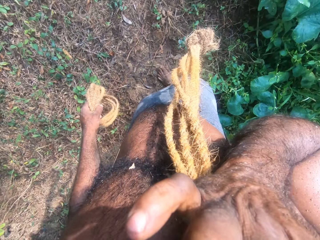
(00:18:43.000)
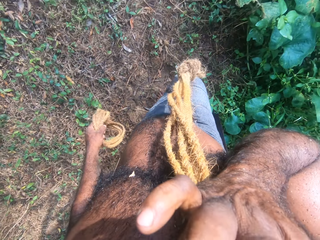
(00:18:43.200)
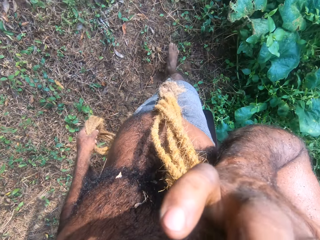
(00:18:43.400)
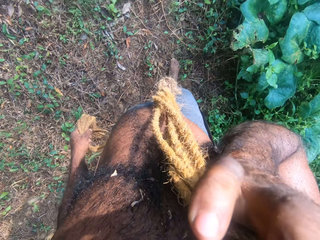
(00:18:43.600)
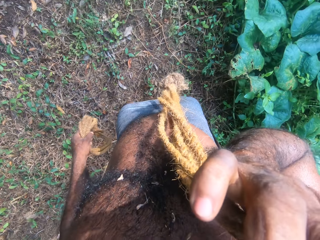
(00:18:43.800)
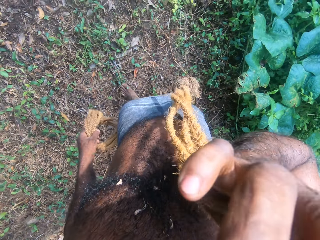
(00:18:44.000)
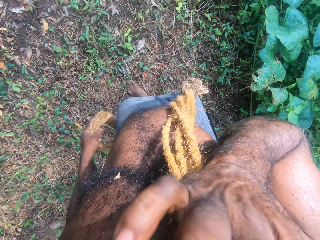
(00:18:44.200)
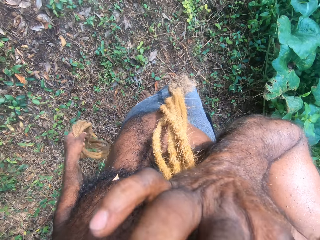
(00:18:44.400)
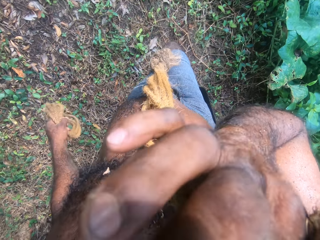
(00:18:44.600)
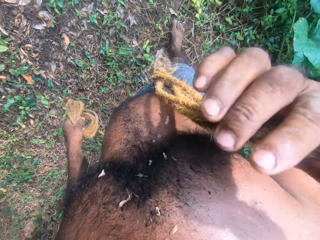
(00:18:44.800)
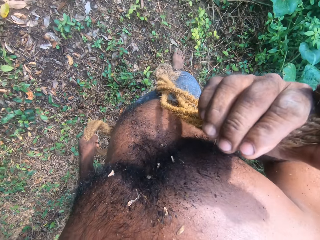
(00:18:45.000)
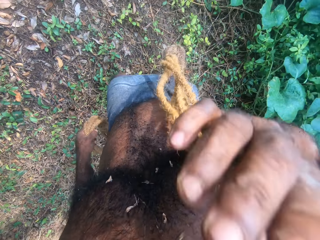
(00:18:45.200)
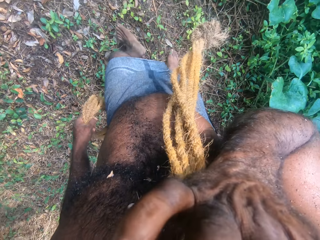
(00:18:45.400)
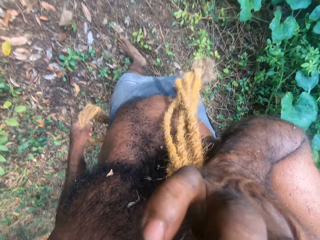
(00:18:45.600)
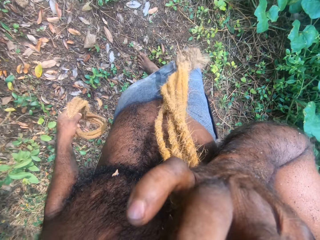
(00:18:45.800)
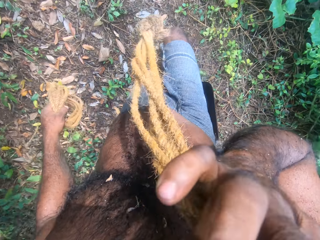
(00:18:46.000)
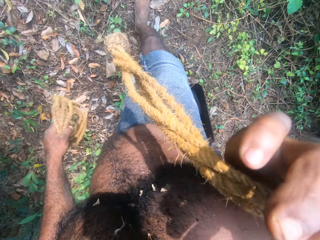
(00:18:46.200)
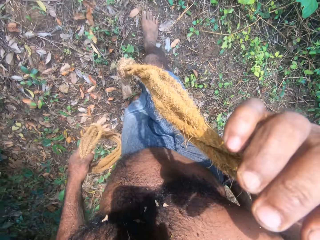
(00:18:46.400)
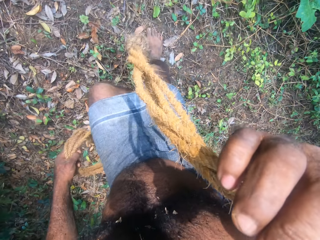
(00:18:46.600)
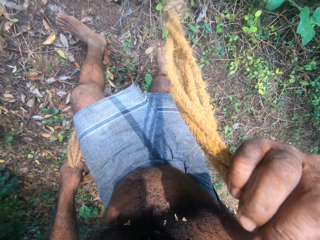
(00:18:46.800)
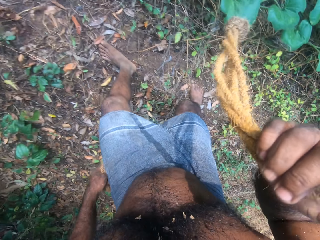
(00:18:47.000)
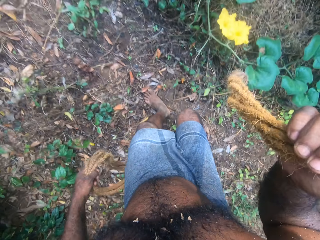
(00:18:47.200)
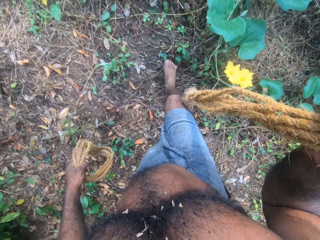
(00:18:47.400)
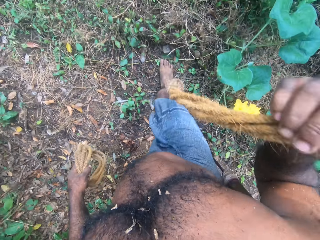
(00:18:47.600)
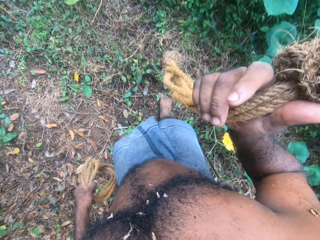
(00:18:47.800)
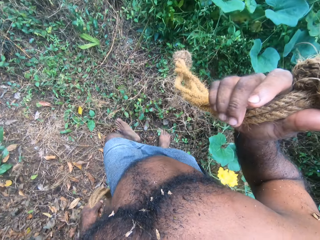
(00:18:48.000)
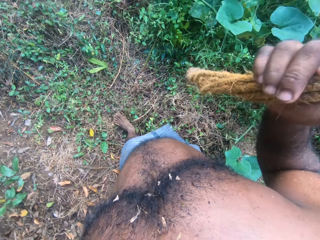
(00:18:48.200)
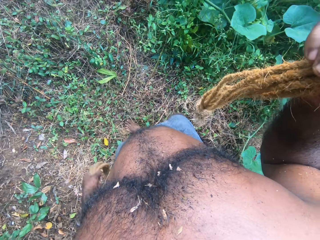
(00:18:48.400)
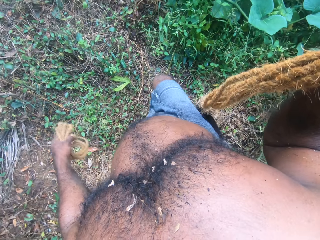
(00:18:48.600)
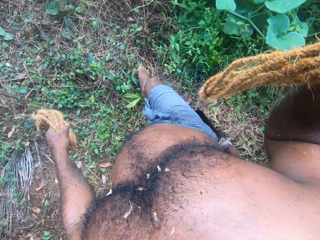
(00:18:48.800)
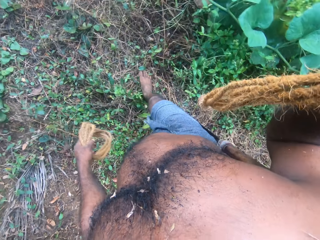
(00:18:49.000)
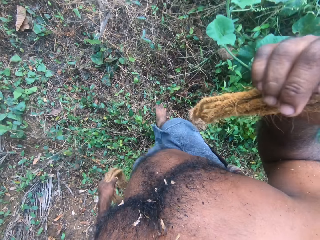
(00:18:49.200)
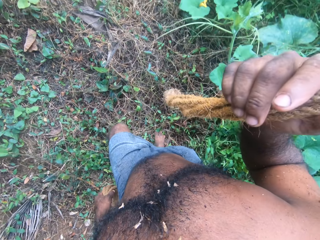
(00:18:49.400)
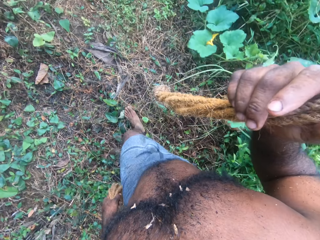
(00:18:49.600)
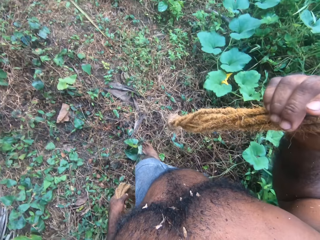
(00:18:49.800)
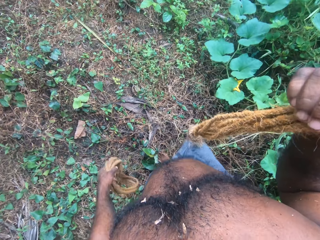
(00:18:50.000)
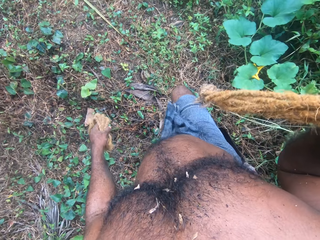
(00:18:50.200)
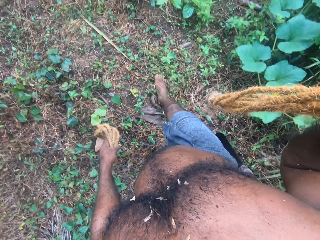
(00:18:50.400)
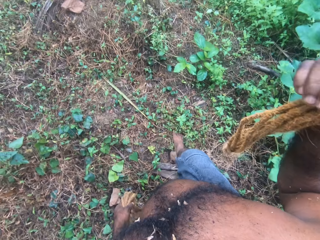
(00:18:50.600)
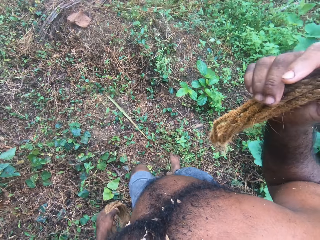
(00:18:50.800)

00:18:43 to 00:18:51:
The camera wearer puts his right hand on his face. He lowers a hand. He touches his face. He removes his right hand. He walks on a coconut plantation.

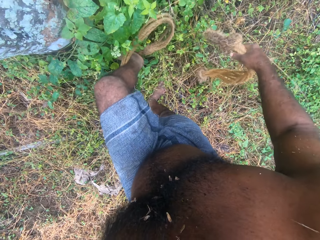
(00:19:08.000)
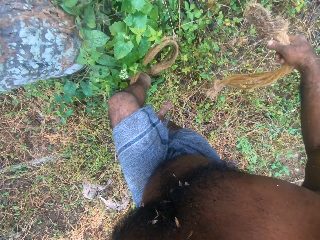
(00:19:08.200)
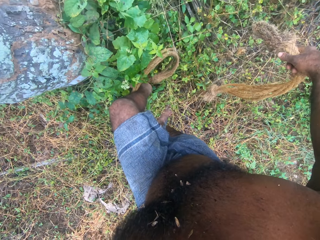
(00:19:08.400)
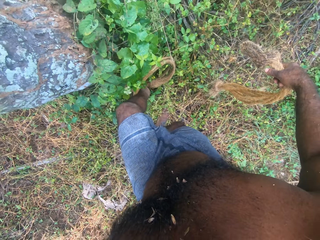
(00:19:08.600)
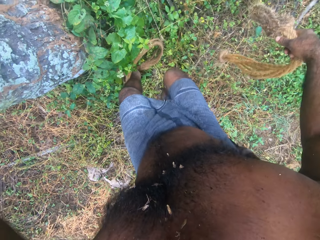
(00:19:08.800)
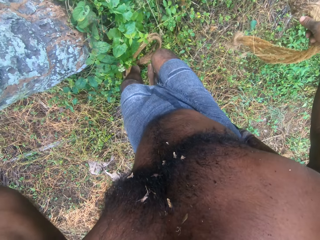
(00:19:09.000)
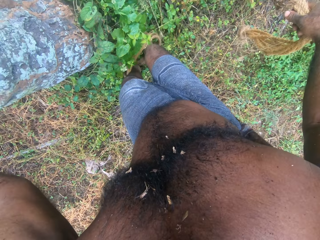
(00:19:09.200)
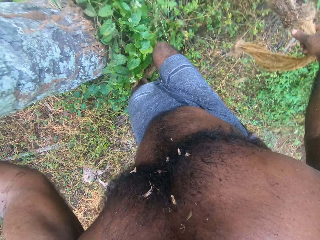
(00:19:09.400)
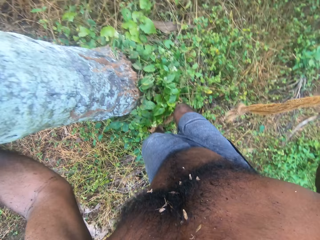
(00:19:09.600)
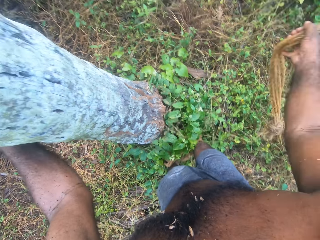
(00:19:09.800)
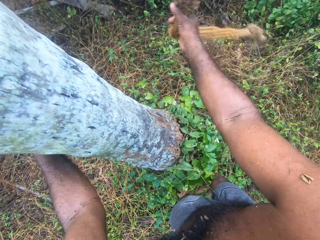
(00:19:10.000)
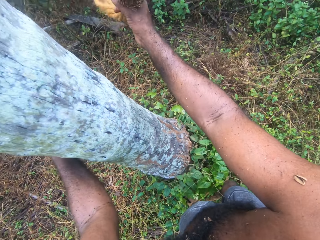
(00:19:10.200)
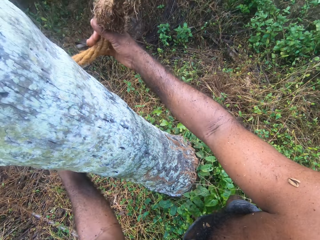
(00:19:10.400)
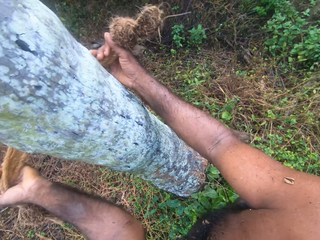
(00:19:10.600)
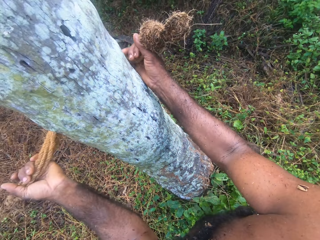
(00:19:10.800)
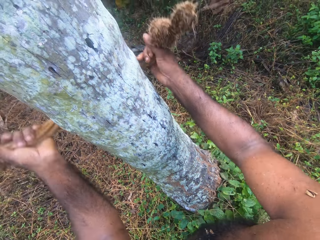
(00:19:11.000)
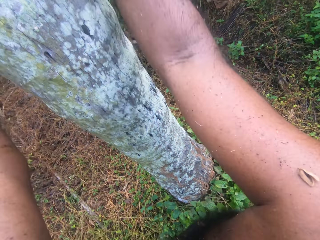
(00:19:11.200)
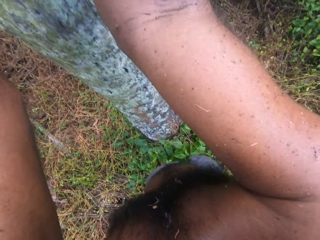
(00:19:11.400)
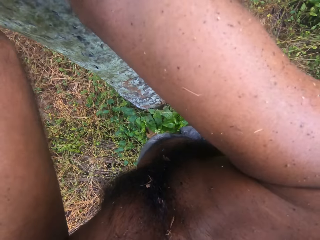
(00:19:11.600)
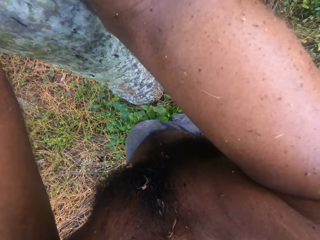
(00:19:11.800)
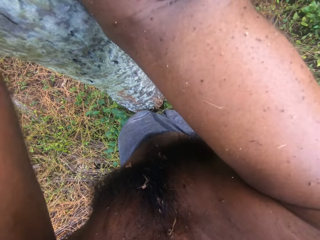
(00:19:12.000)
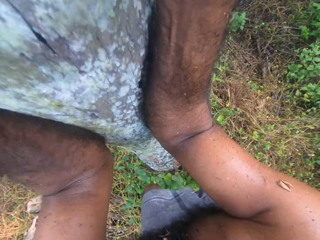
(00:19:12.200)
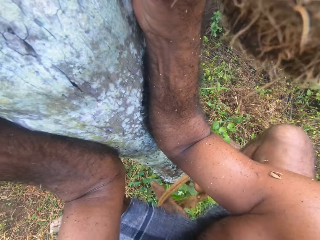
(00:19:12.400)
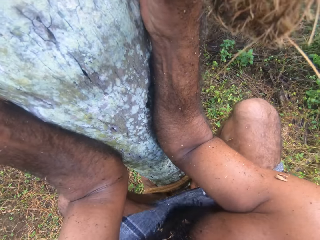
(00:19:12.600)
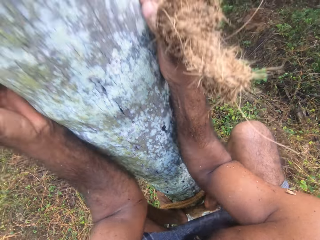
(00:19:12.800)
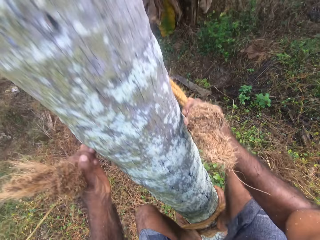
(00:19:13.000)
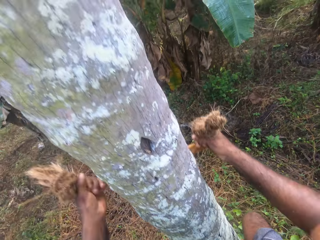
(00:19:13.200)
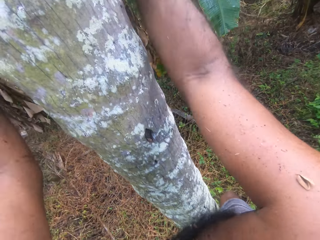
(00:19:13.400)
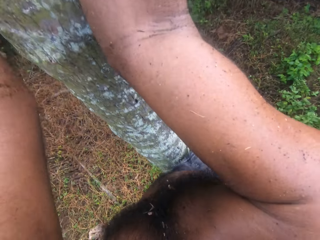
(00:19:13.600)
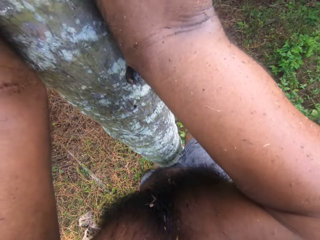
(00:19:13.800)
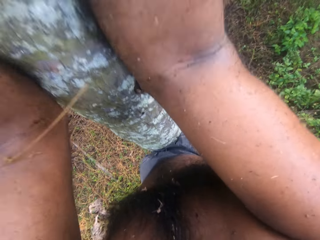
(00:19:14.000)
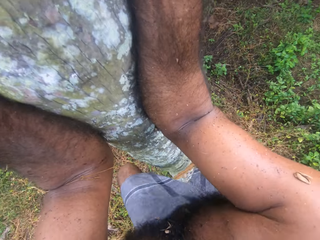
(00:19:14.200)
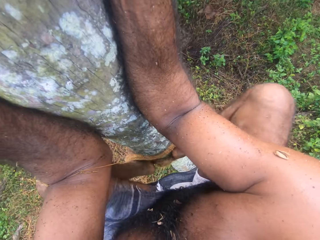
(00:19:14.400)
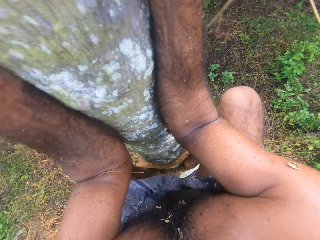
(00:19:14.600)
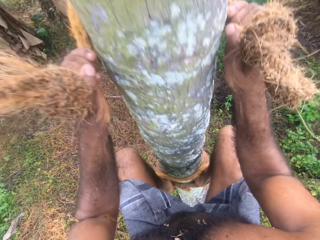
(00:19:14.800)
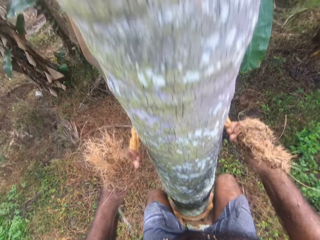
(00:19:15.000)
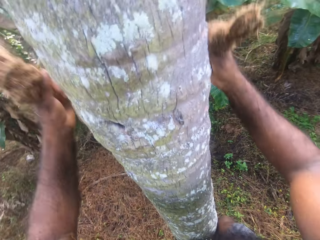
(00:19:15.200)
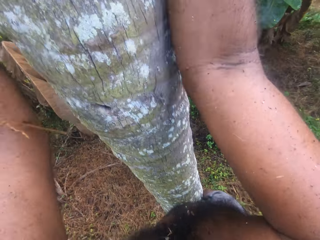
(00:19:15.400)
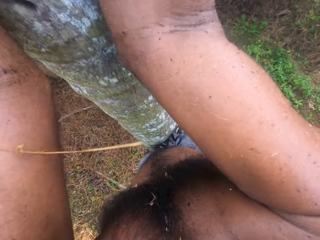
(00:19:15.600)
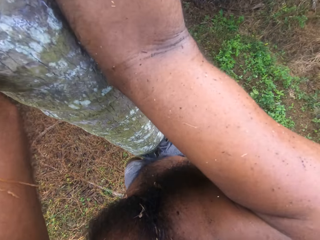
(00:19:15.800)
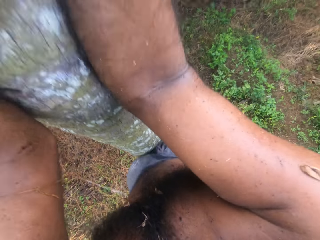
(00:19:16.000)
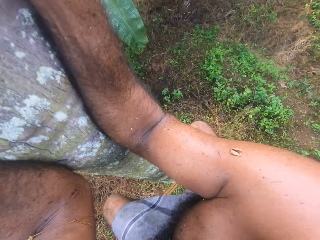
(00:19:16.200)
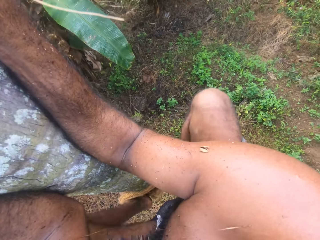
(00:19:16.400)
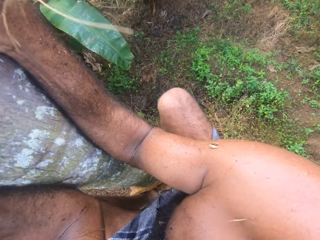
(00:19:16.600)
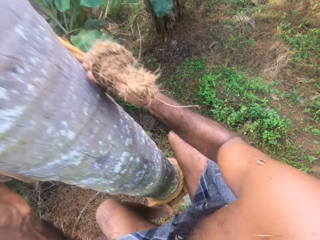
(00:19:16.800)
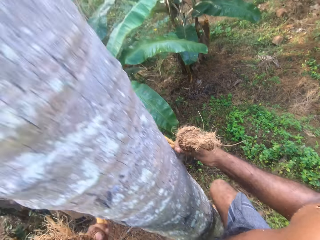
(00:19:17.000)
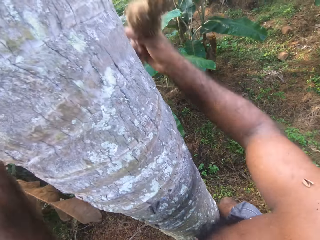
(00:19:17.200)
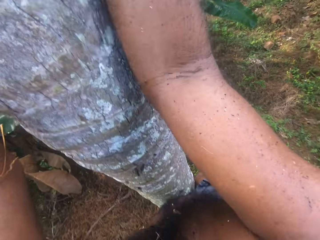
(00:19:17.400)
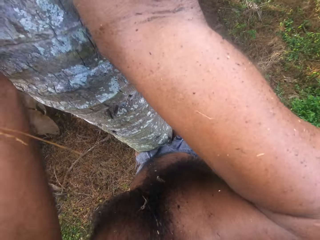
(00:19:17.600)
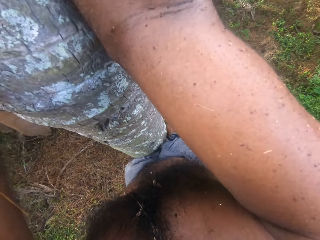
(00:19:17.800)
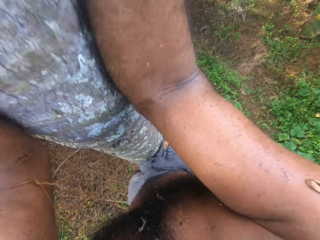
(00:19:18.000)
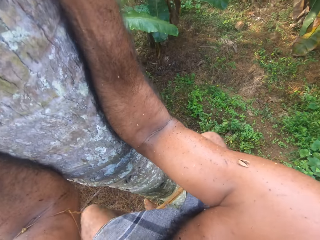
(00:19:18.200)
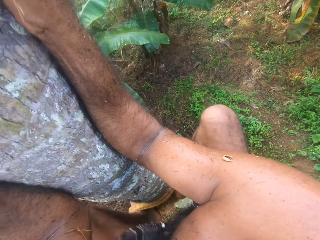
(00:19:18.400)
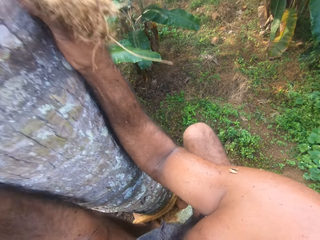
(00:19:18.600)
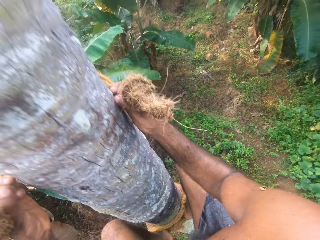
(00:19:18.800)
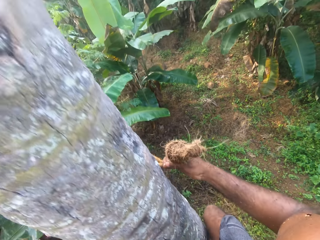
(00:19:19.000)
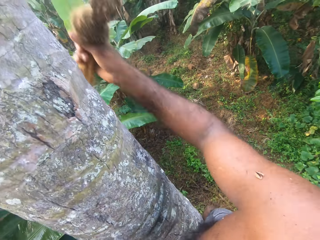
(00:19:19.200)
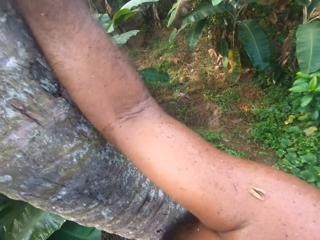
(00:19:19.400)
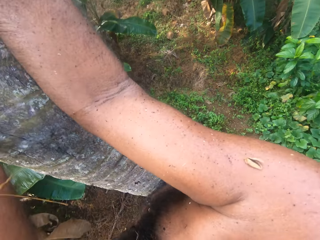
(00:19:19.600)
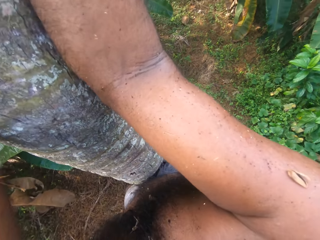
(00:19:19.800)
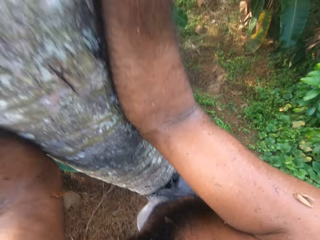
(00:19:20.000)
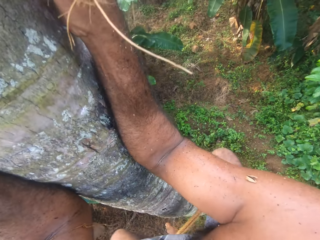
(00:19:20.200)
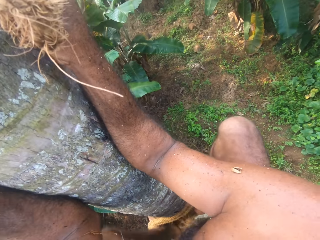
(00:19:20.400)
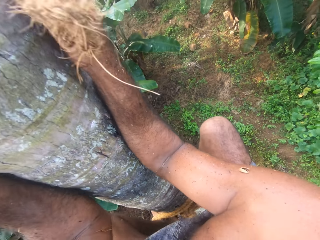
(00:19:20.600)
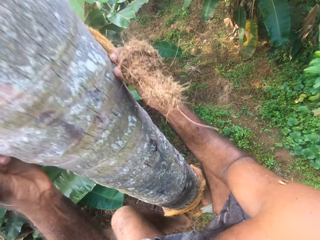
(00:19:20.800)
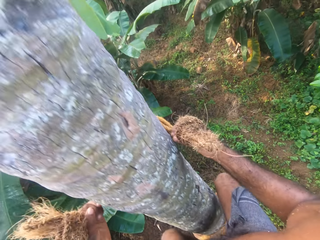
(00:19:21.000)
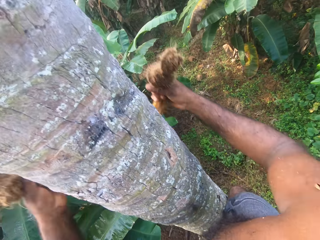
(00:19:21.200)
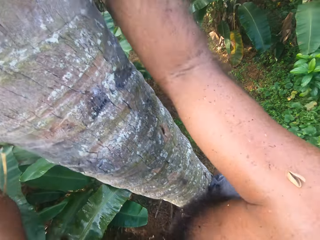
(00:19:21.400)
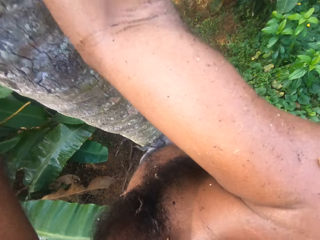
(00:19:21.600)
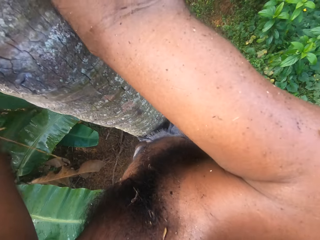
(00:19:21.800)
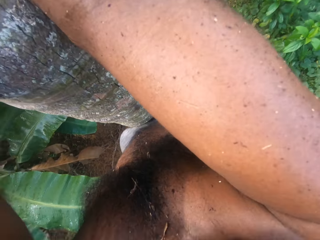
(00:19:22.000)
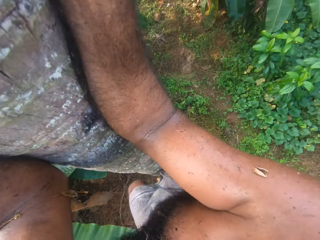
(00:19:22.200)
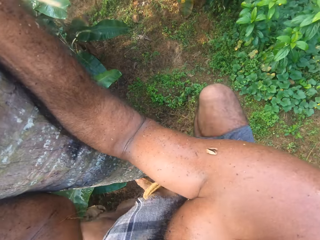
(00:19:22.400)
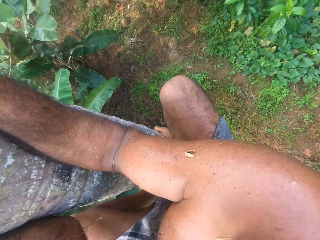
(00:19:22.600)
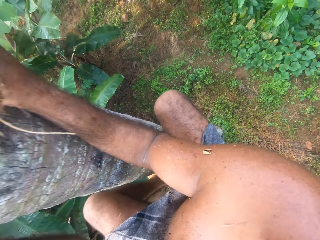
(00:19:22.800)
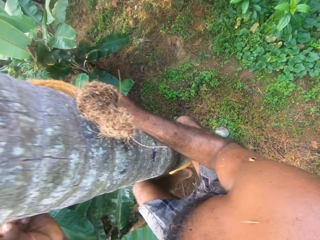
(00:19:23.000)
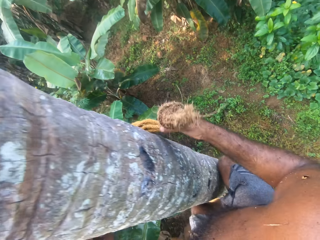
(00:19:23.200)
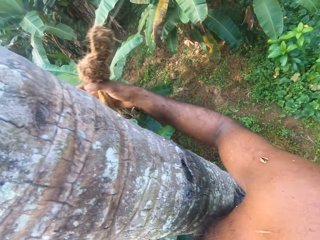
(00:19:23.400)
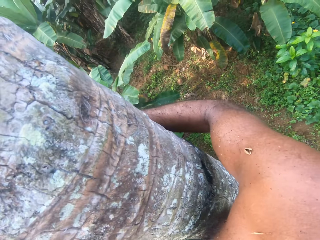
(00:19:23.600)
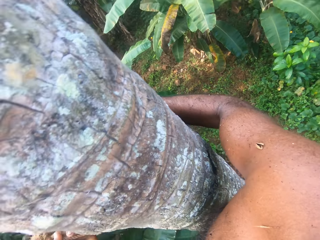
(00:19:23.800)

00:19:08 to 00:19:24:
The camera wearer puts both feet in the tied rope. He steps on the rope with his right leg. He holds the rope with both hands. He throws the rope on his right hand round the tree trunk. He moves up his hands. He folds his legs. He climbs up the coconut tree. He moves up his hands. He folds his legs. He climbs up the coconut tree. He folds his legs. He moves up his hands. He folds his legs.
